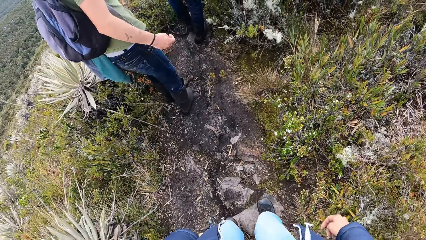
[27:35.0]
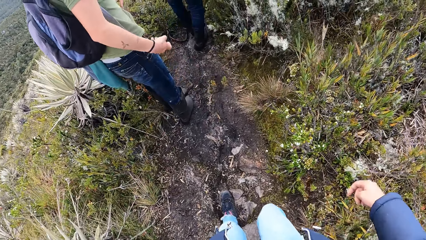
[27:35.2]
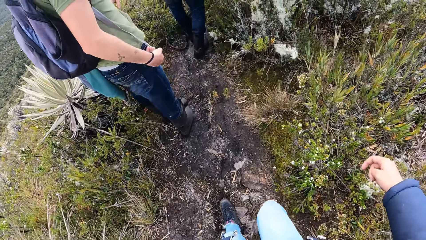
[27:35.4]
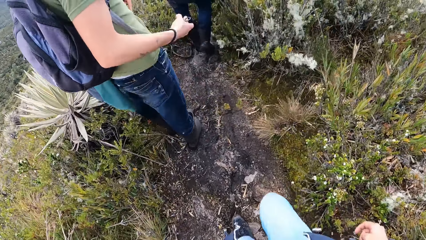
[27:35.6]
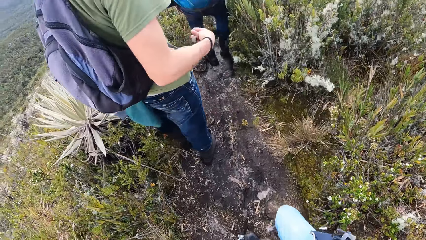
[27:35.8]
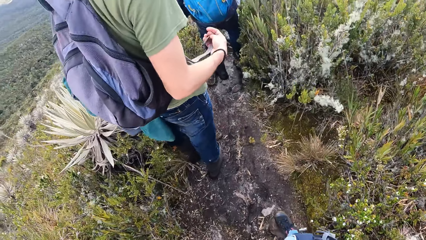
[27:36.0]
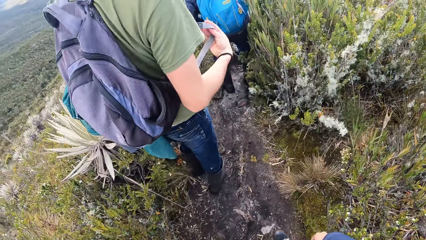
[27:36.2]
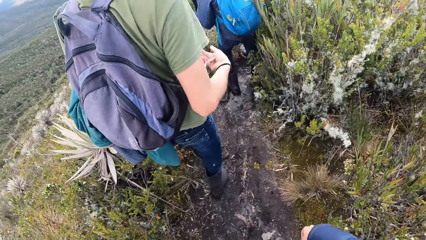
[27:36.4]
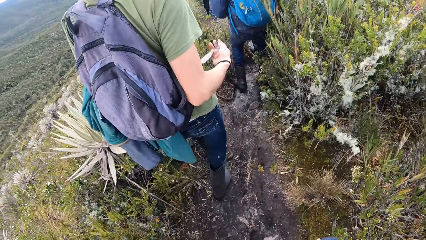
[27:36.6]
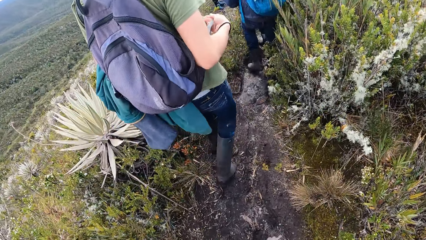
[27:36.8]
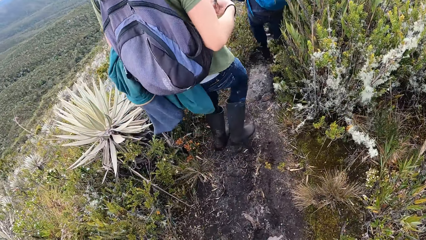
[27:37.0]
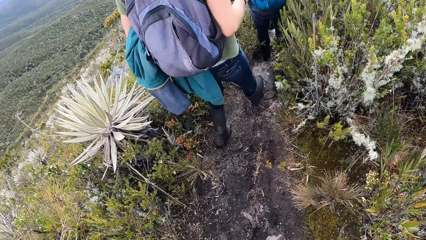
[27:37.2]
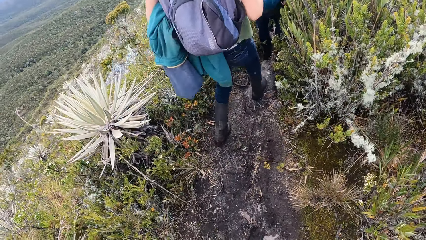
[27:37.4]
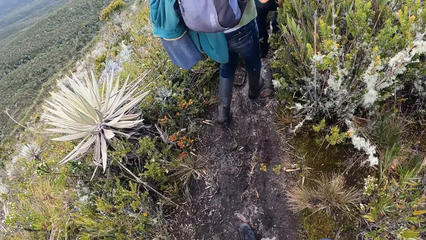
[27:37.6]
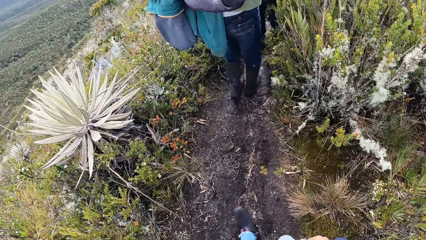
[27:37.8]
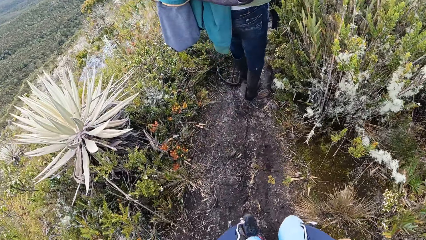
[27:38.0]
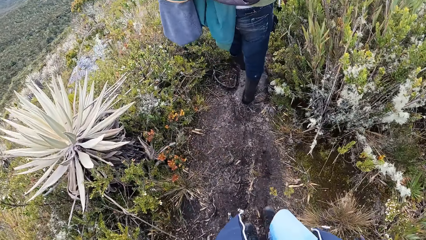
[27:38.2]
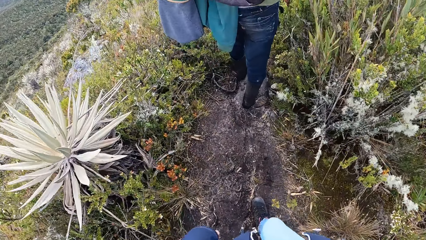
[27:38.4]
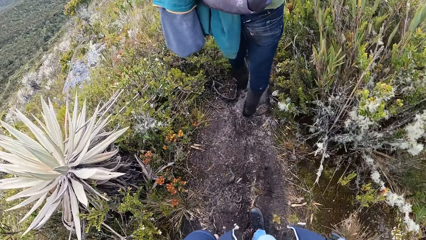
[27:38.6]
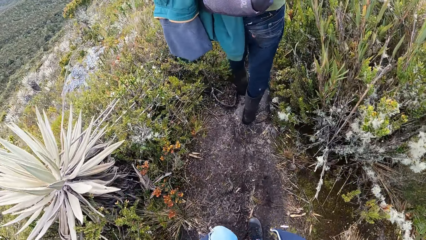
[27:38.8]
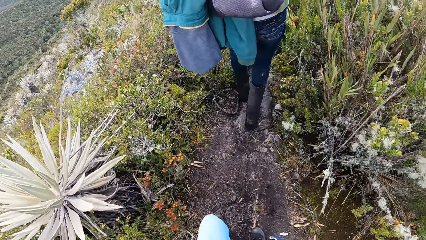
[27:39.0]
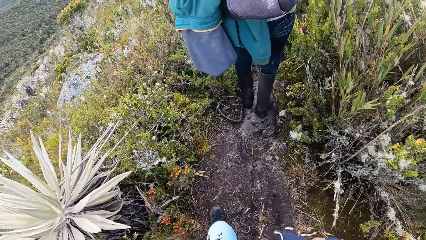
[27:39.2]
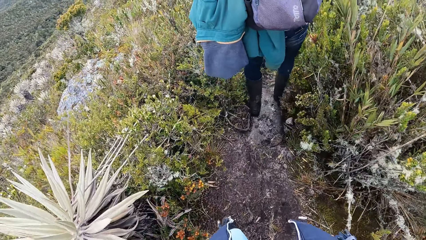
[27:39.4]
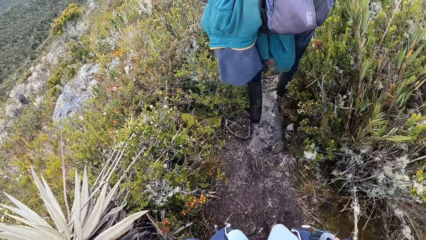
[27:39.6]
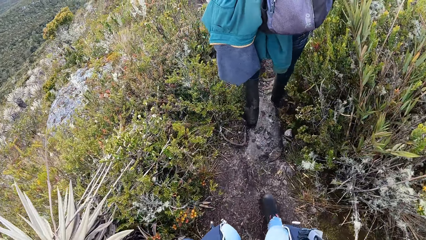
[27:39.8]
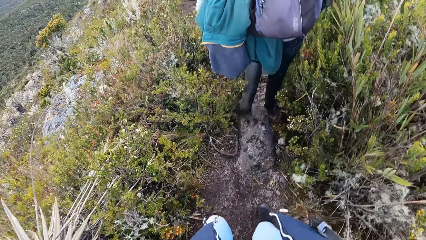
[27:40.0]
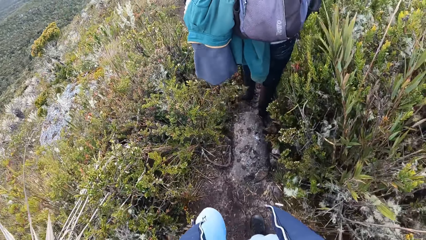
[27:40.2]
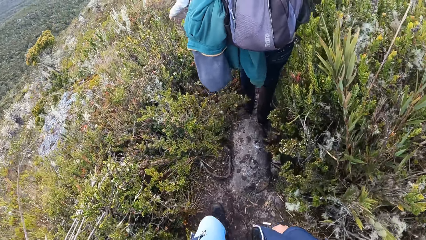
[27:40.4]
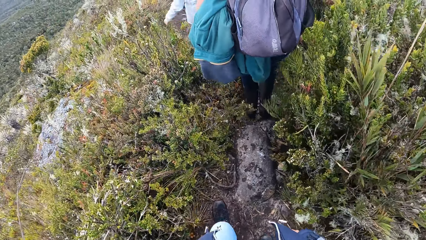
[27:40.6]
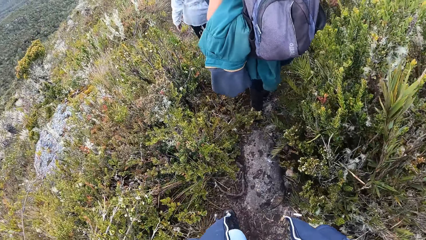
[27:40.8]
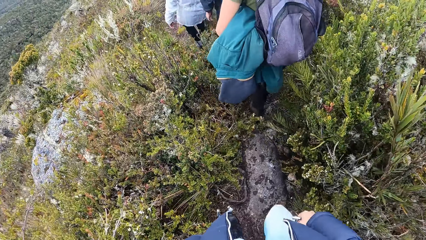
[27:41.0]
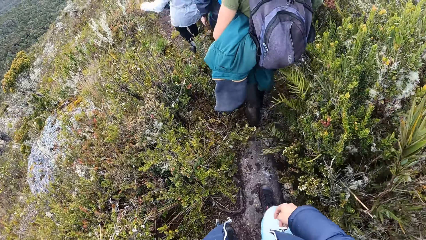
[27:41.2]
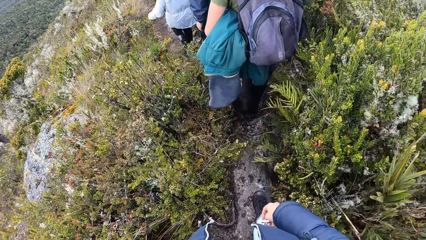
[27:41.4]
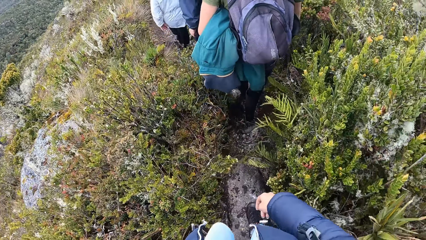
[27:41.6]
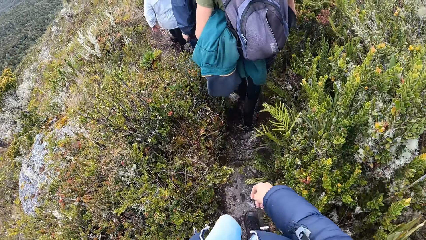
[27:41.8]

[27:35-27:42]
The camera wearer stands on the path. They walk around the field. A man swings the bag string. The man walks around the field. The camera wearer walks around the field.

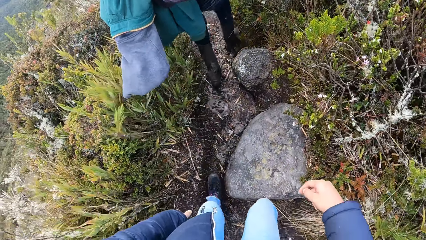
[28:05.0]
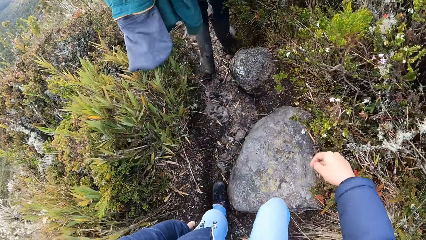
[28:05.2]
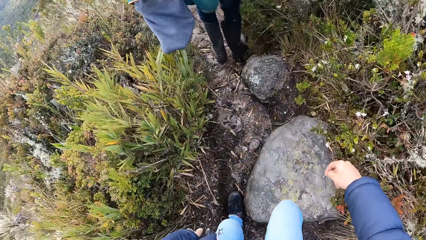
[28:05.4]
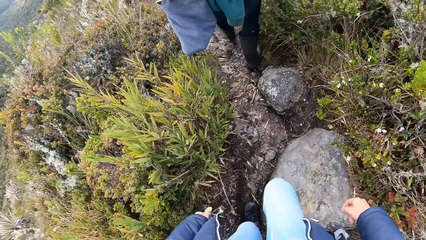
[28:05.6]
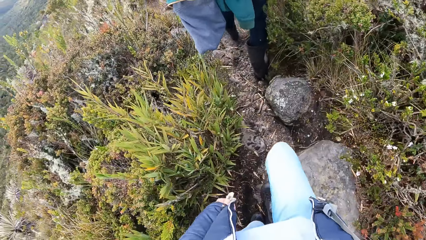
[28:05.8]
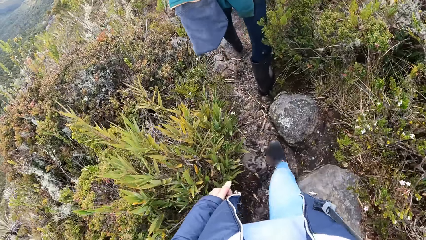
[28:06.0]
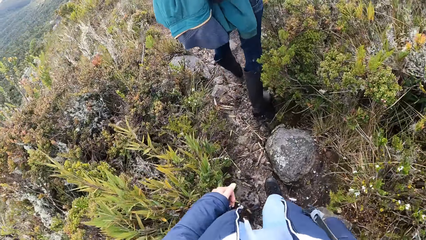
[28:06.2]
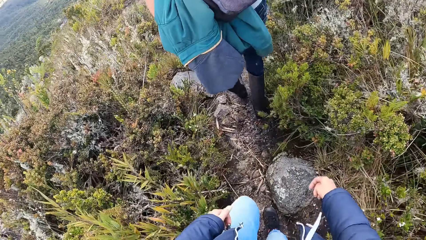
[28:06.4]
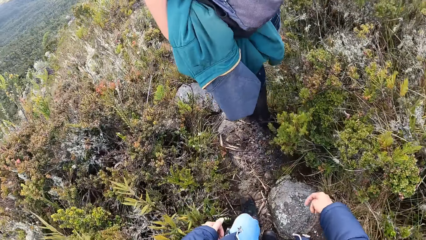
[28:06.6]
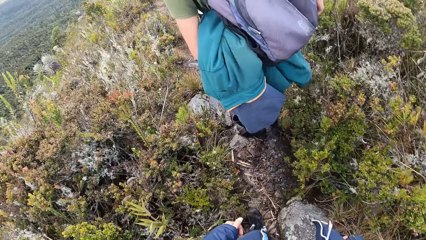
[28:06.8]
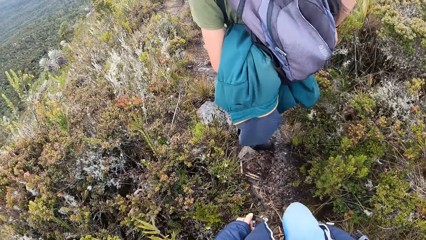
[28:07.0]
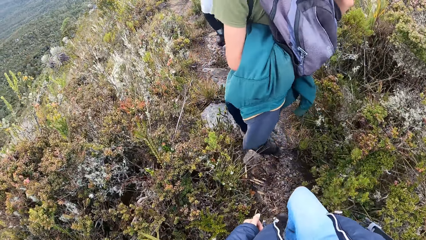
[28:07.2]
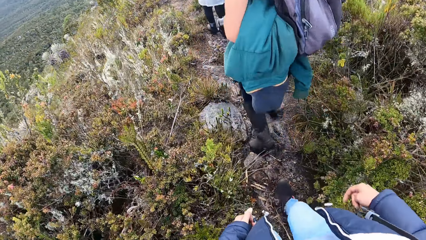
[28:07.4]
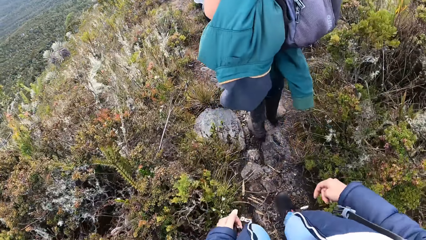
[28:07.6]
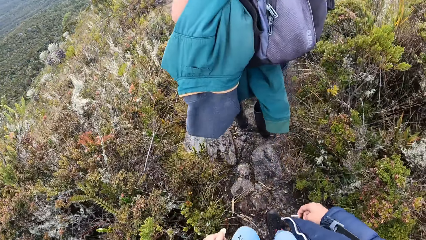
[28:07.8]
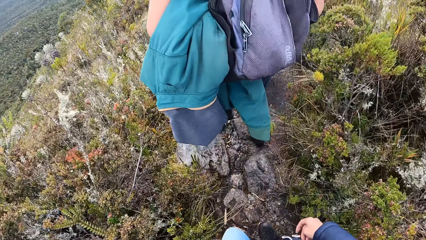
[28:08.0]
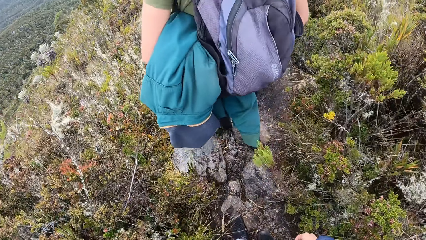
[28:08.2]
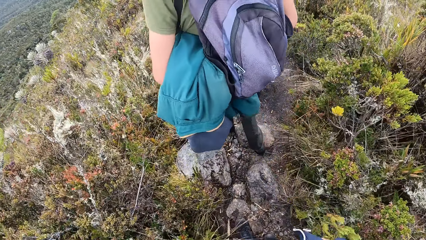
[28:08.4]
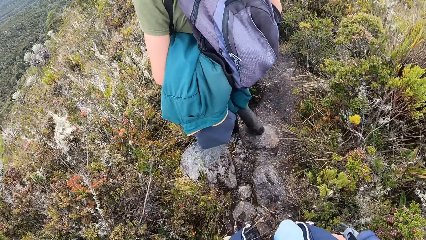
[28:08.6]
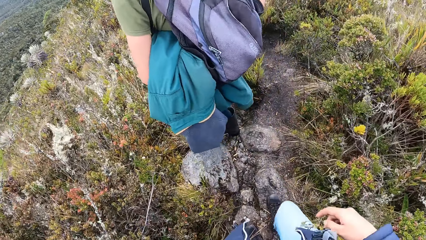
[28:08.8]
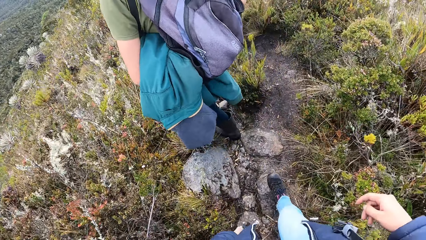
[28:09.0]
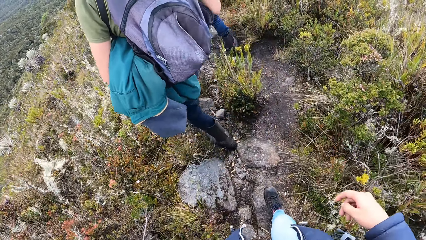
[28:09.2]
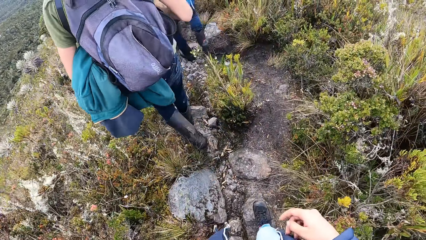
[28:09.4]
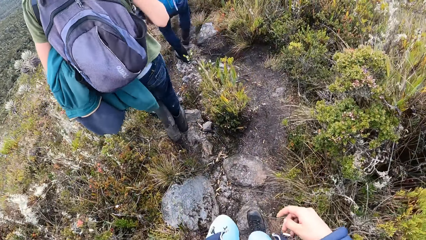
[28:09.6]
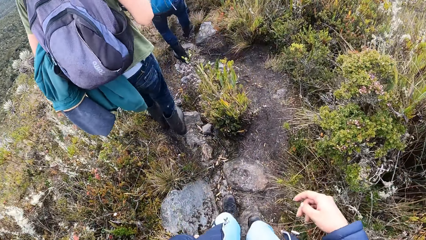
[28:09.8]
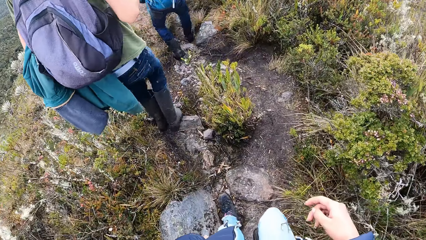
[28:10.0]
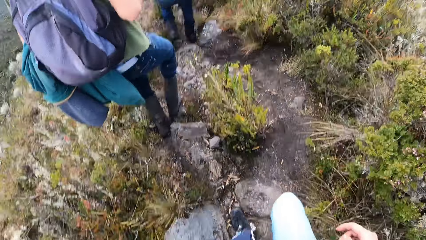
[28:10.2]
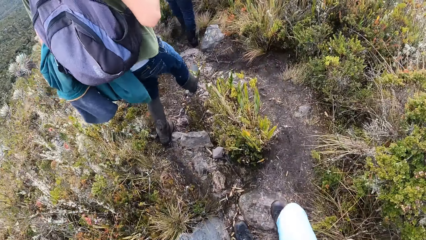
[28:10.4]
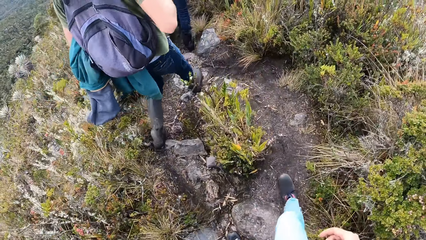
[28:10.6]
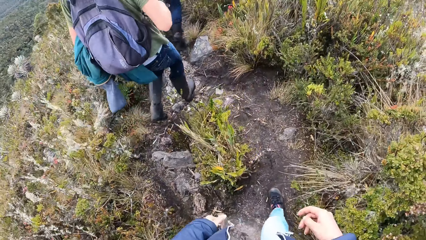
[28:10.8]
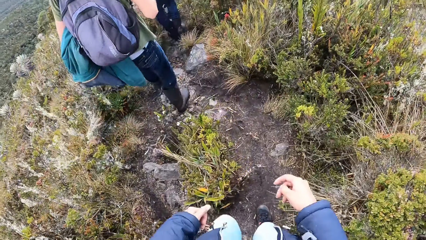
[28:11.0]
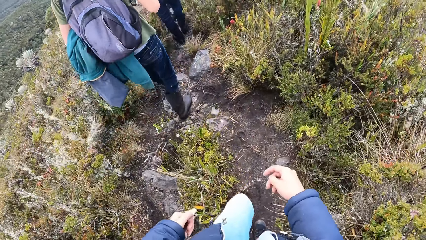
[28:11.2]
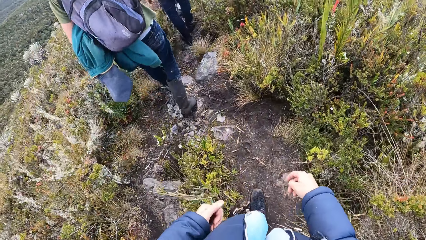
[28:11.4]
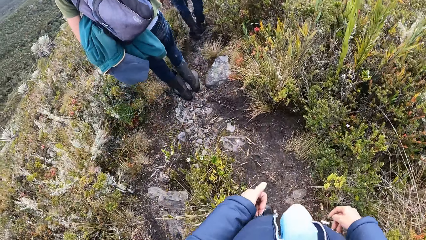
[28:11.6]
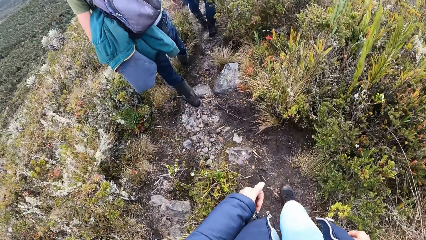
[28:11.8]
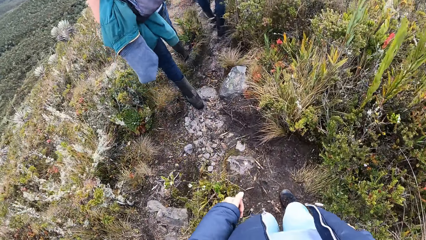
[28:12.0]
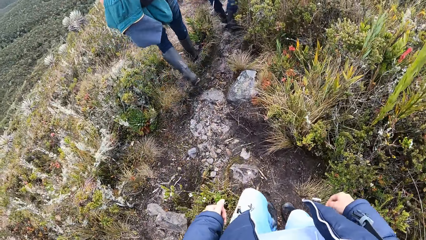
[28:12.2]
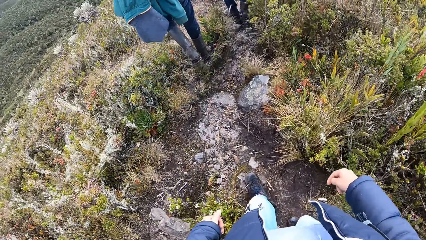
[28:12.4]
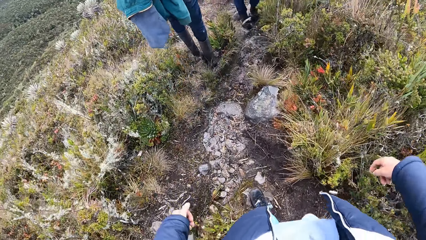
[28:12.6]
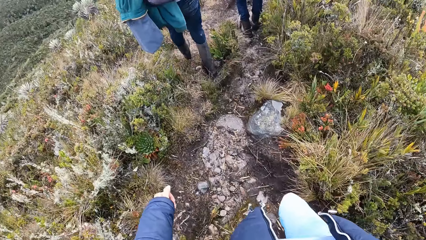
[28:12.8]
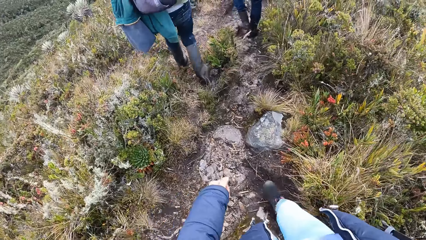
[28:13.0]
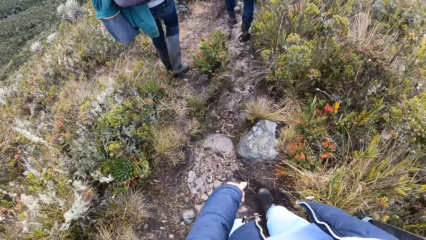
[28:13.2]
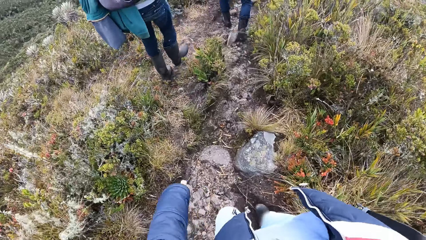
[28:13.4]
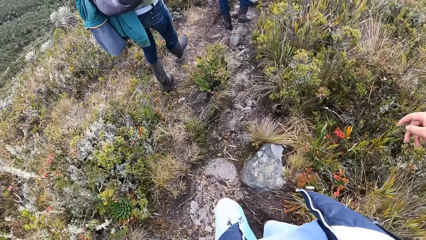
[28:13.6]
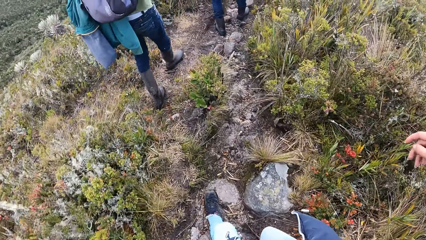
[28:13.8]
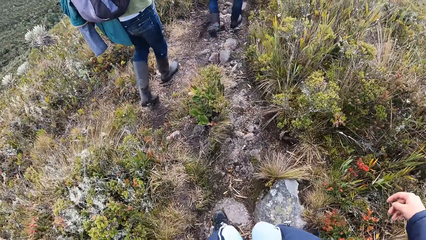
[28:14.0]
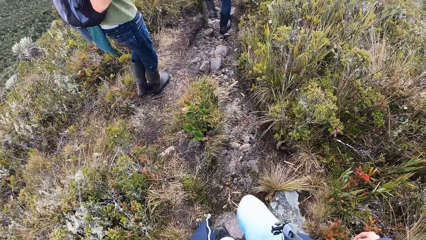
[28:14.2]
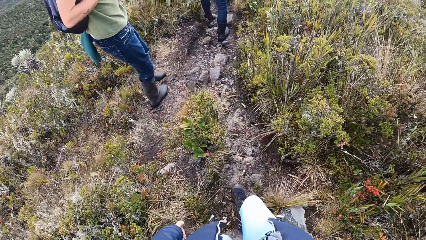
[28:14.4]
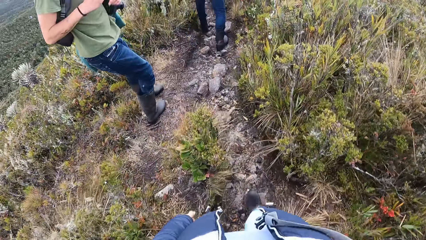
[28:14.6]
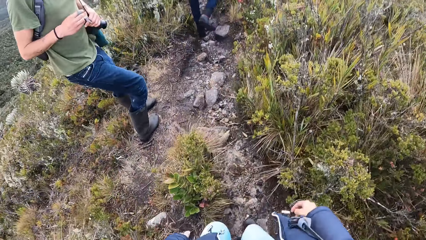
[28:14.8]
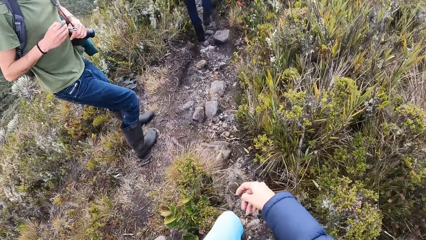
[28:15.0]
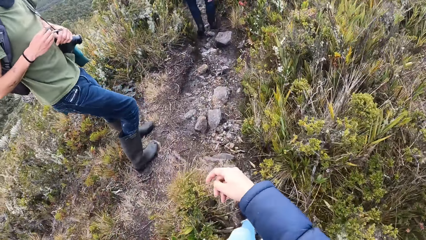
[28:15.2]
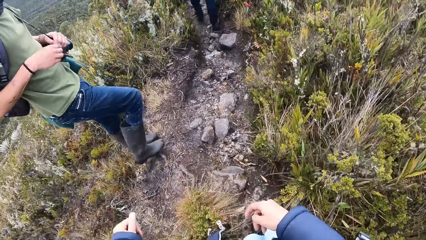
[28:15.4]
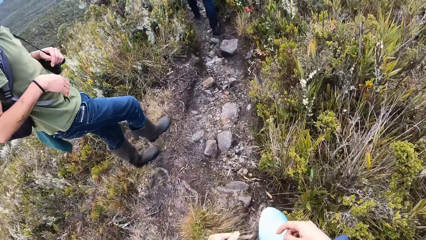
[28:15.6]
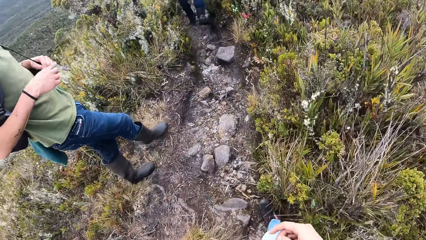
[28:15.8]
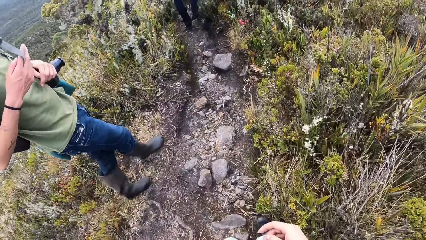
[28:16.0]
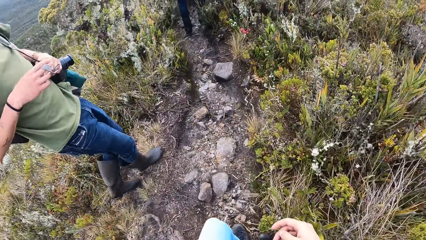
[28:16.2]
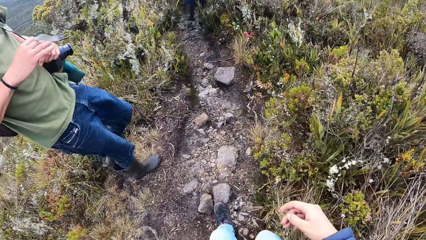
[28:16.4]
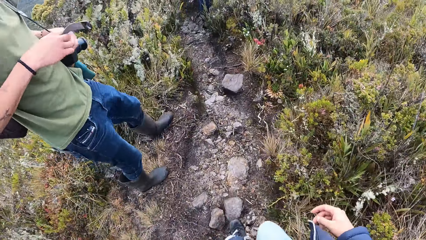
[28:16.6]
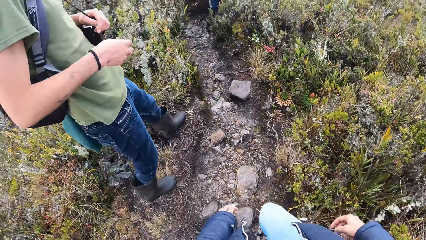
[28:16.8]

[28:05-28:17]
The camera wearer walks around the field. A man stands on the path, walks around the field and swings the bag string.
